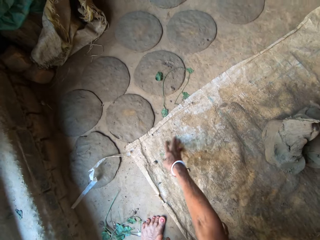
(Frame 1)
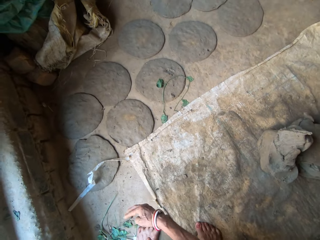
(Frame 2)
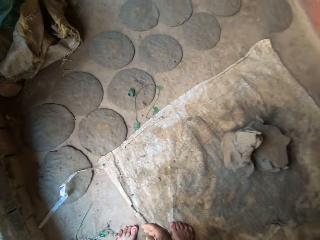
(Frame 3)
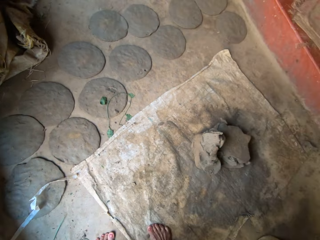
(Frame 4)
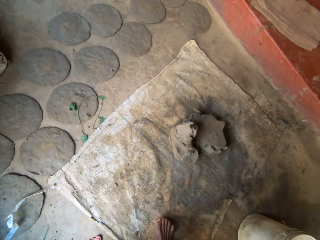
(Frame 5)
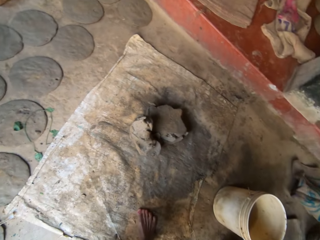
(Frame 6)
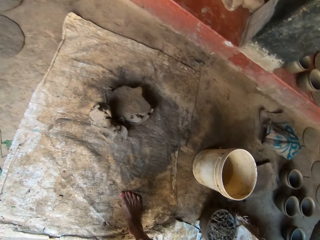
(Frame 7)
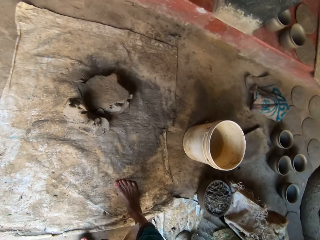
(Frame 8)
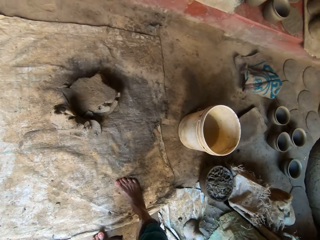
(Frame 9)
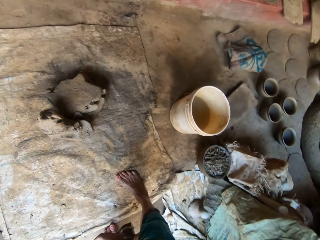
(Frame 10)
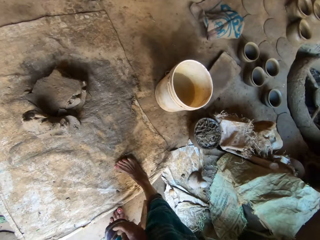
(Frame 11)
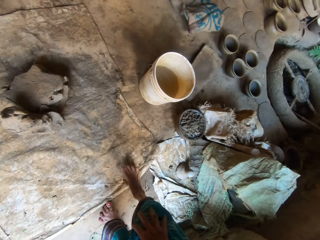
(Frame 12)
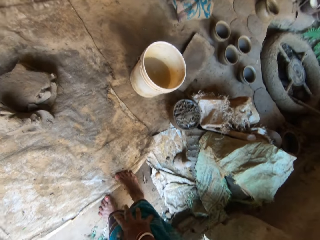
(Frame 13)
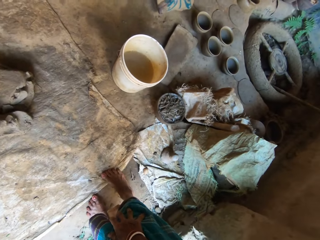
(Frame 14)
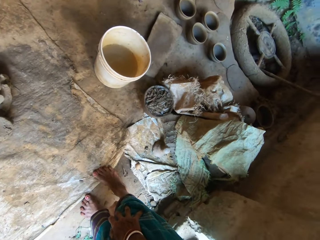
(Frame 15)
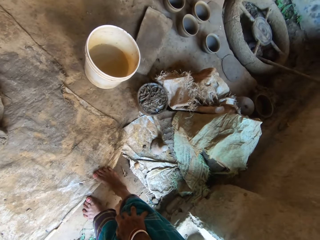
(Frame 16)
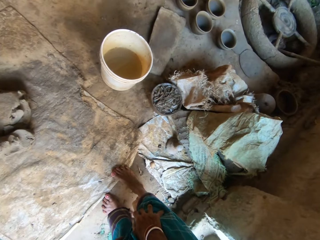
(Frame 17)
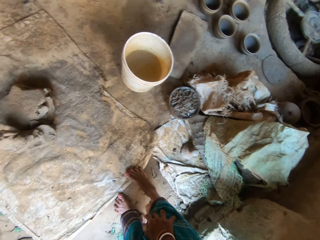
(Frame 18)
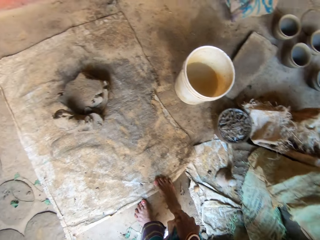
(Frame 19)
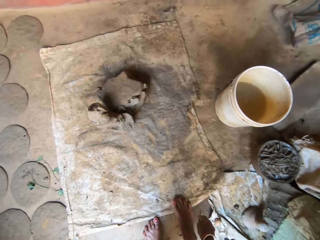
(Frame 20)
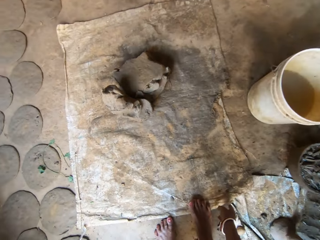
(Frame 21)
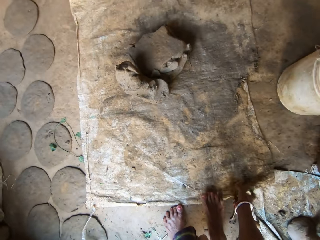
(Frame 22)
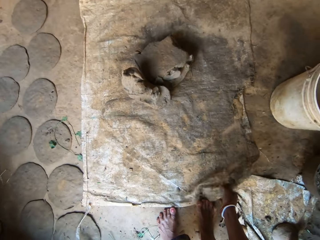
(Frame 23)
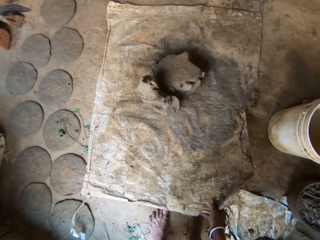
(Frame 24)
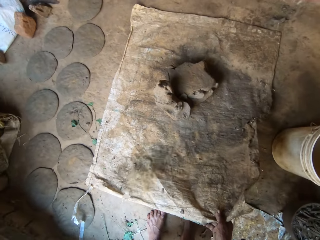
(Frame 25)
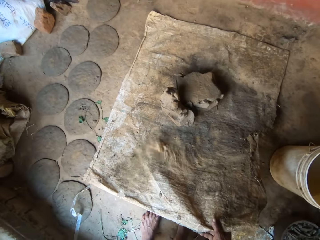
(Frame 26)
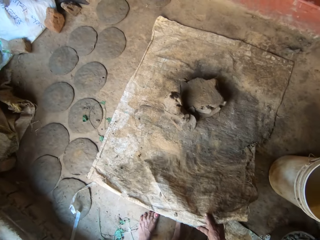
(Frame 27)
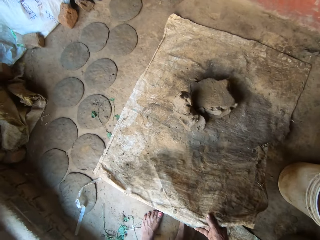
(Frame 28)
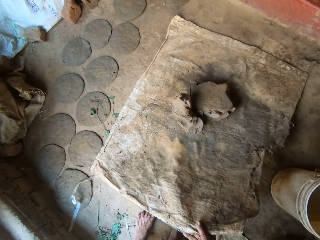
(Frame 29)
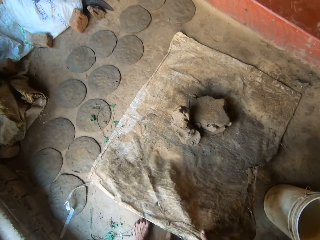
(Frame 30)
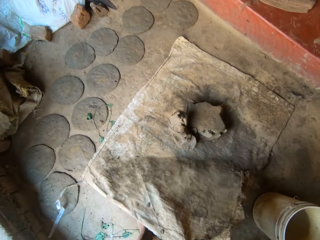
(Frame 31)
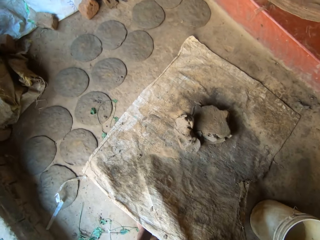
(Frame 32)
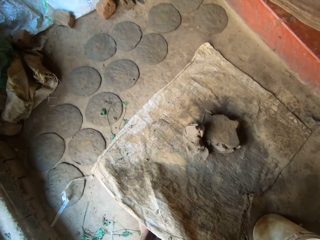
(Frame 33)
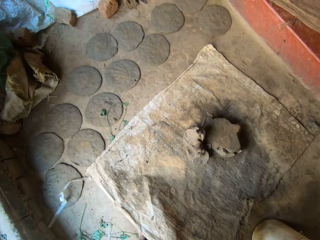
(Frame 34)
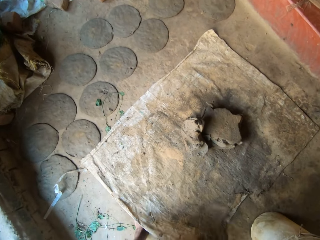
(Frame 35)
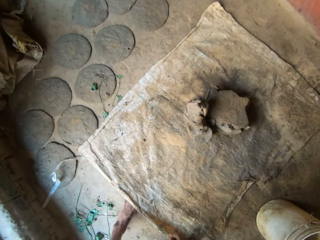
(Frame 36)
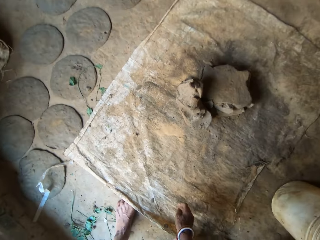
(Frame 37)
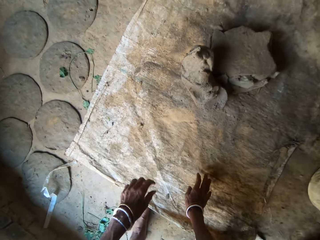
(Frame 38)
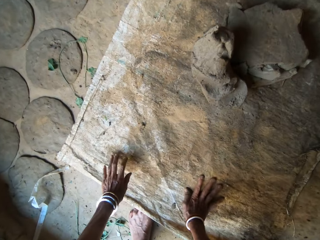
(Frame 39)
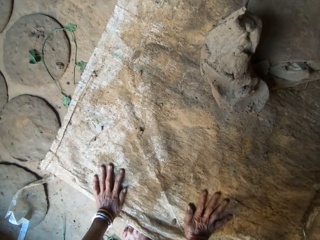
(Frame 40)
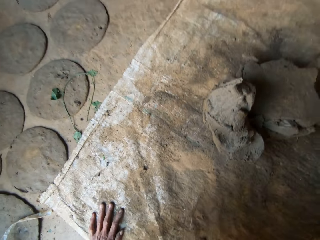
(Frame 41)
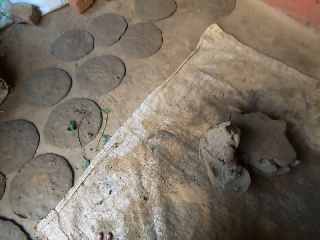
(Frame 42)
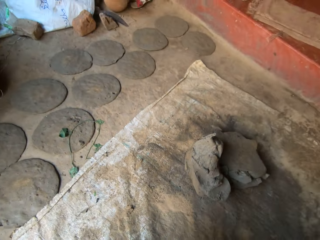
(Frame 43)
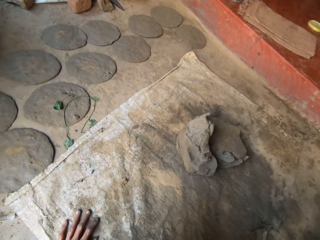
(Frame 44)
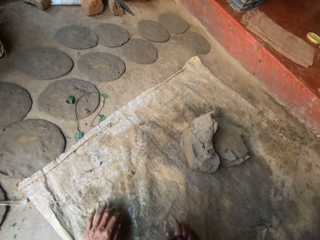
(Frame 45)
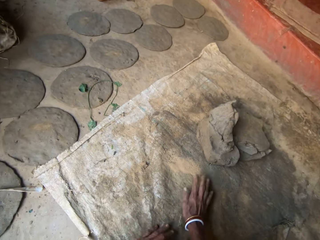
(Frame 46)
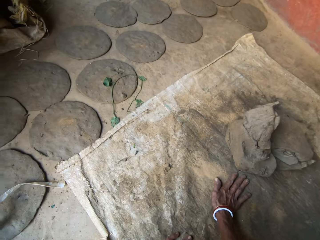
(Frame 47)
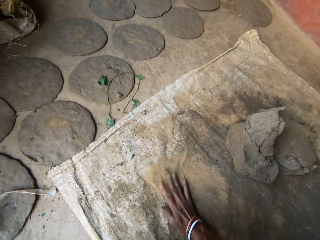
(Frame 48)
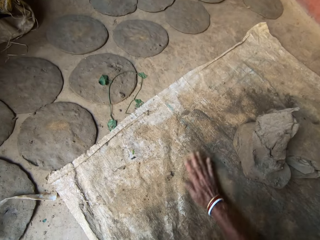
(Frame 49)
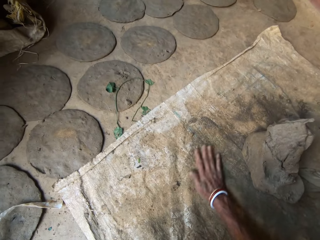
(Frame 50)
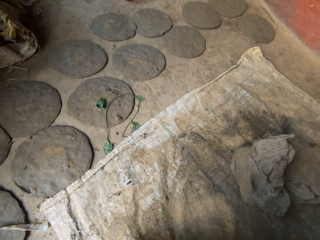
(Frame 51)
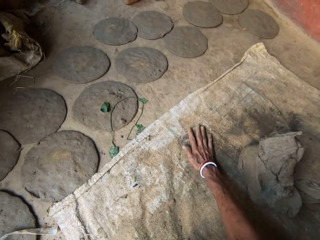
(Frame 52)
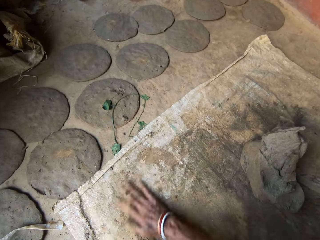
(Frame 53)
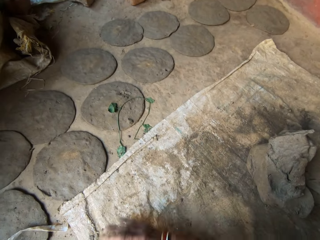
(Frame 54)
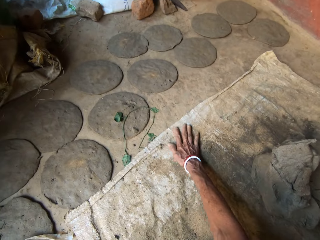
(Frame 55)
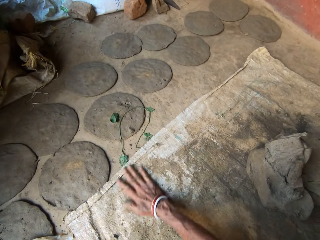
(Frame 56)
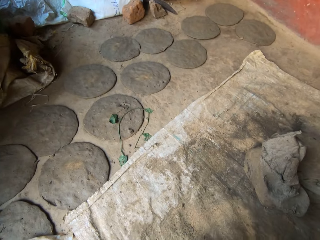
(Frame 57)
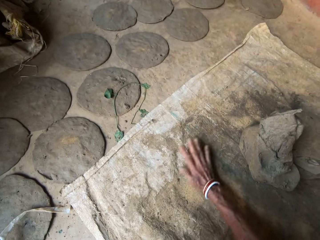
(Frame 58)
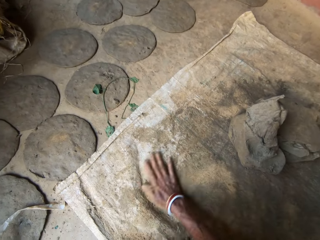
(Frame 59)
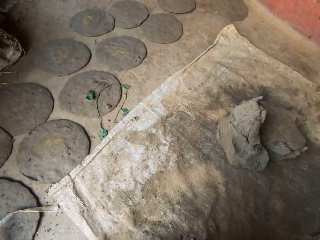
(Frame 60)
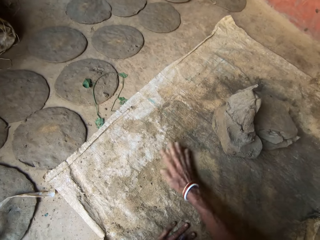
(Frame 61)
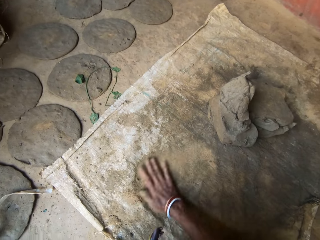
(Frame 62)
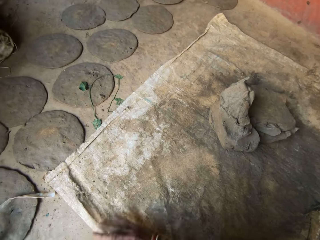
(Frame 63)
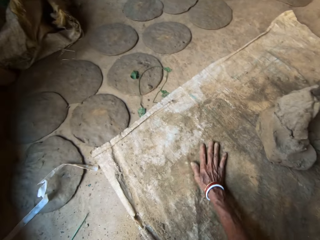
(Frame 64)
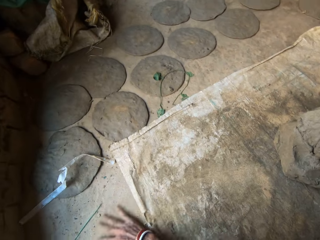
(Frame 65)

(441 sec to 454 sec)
The camera wearer turns right. They lift up a part of the sack, shake the sack, and drop the part of the sack on the floor. They remove dust from the sack.

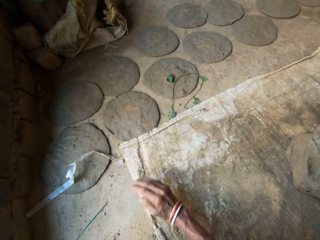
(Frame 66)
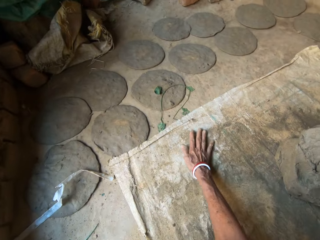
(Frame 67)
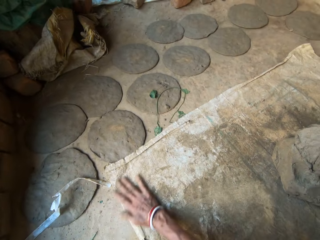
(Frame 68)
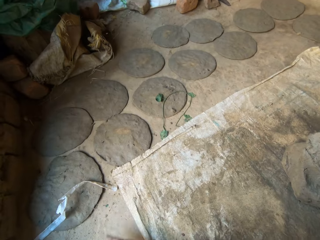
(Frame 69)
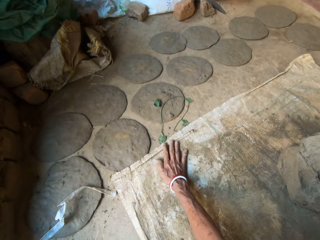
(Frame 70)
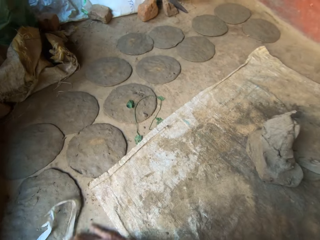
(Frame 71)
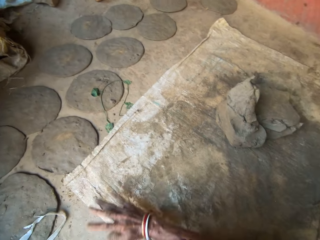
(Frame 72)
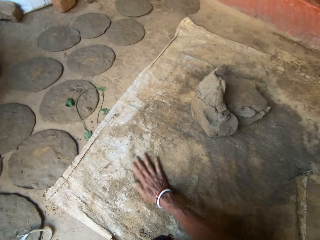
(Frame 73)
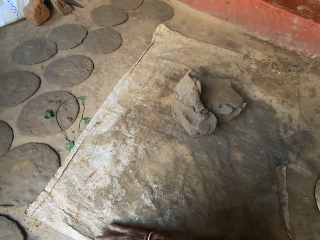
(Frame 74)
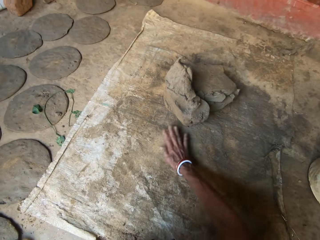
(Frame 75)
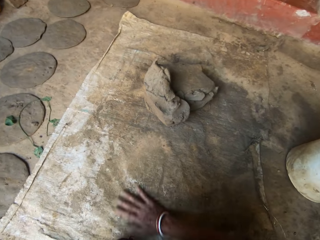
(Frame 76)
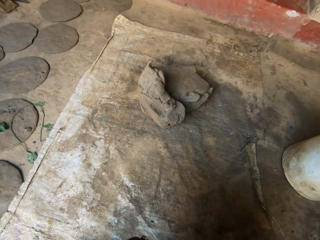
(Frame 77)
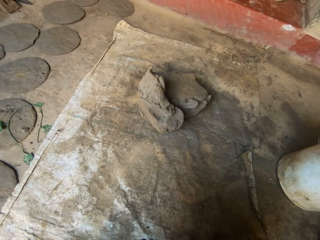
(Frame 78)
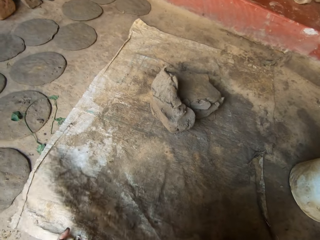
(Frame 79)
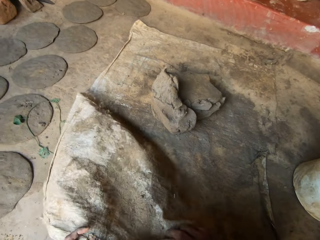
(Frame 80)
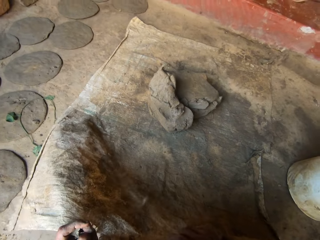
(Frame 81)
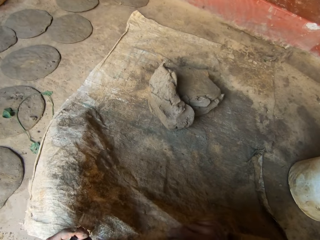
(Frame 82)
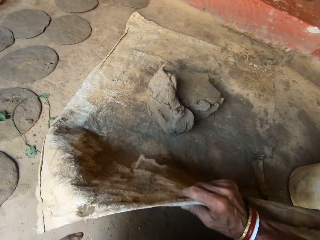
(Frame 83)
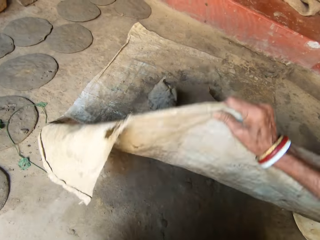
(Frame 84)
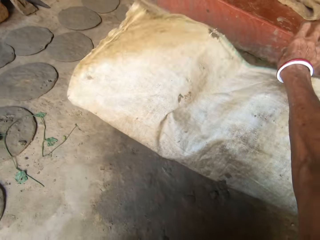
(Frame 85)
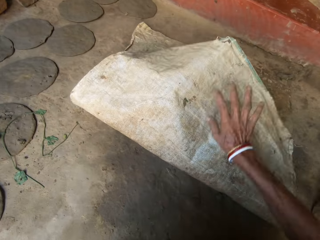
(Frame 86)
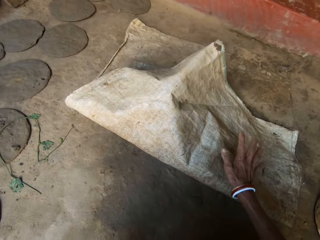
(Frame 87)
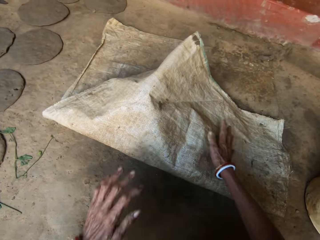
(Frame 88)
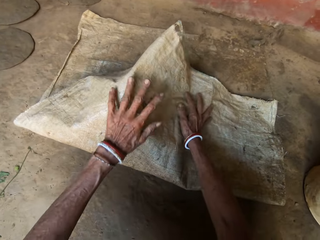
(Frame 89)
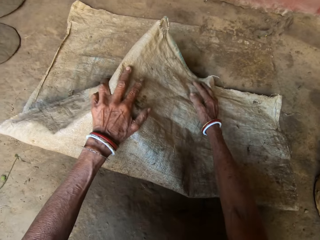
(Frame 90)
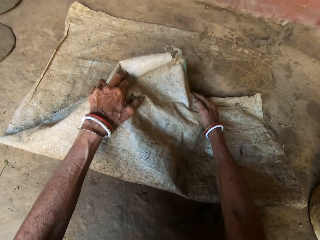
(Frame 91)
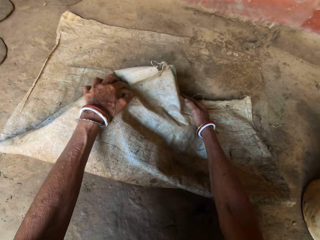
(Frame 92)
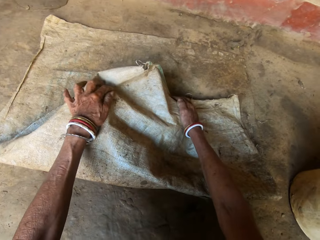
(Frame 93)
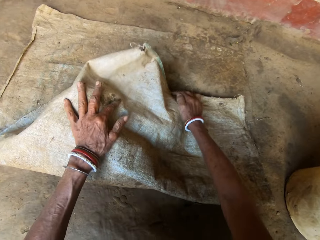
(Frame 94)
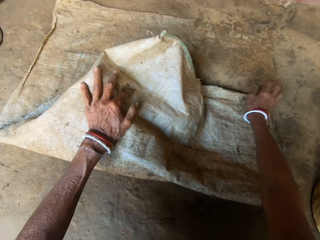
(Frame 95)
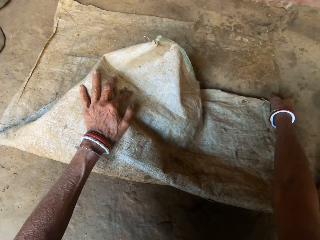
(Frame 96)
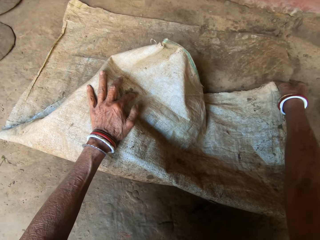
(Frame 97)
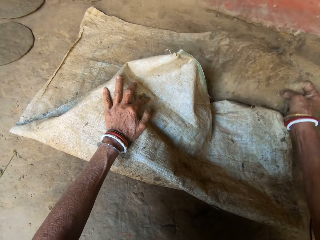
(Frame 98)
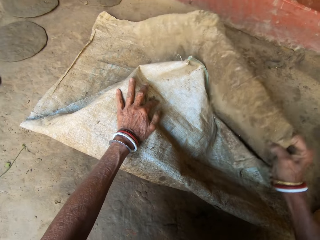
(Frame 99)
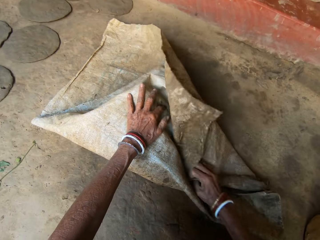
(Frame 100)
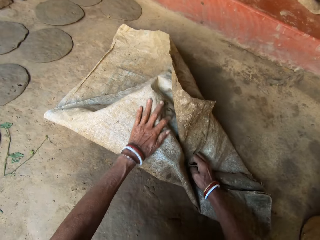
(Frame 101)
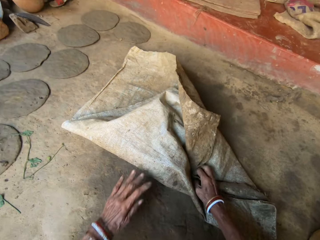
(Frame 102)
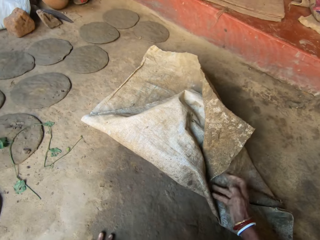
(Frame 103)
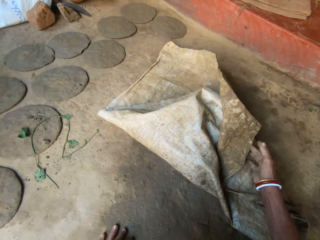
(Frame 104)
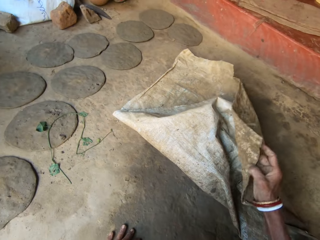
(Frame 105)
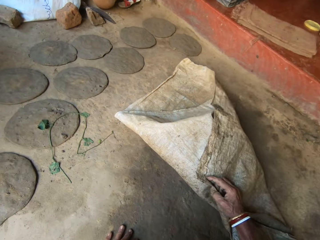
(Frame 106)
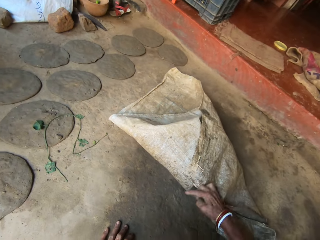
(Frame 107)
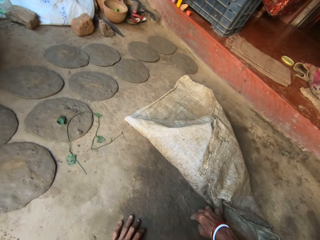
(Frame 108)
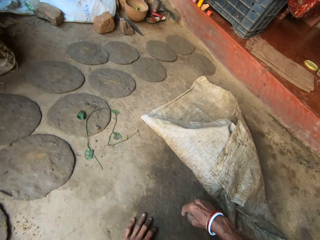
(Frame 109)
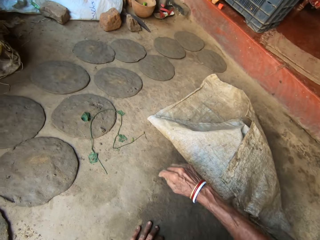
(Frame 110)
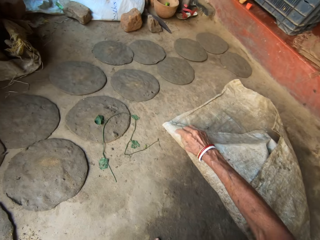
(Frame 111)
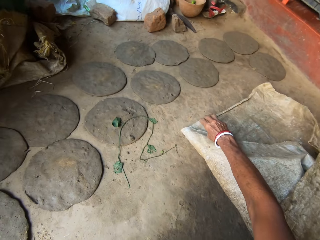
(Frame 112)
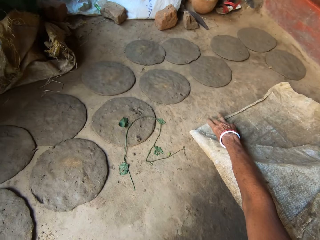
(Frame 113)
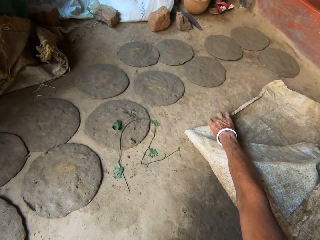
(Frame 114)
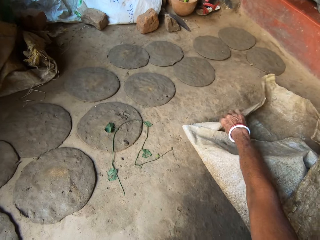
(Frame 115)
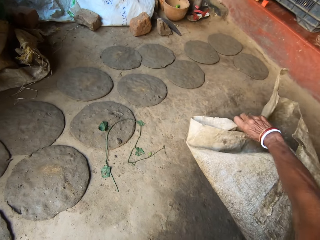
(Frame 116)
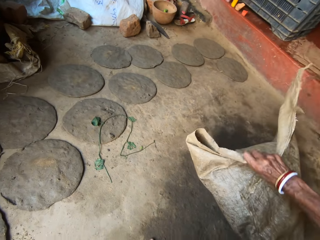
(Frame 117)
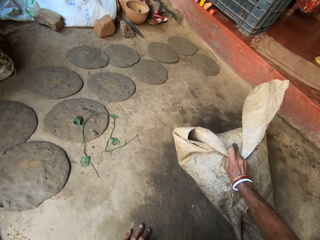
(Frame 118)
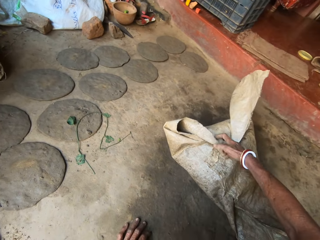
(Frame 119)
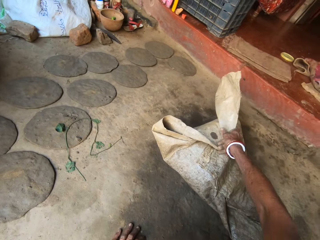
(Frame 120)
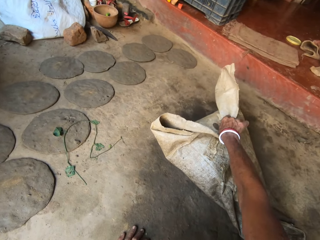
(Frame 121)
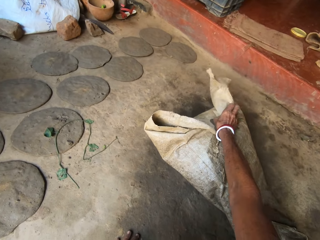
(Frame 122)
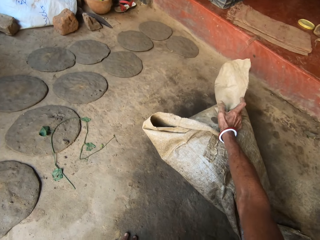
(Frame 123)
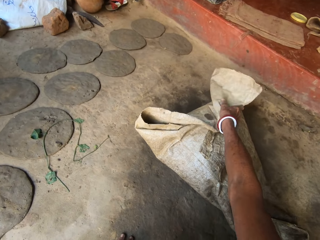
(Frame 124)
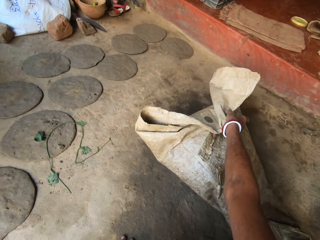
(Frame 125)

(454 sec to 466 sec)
The camera wearer folds the sack on the soil. They lift up a part of the sack and cover the clay.
